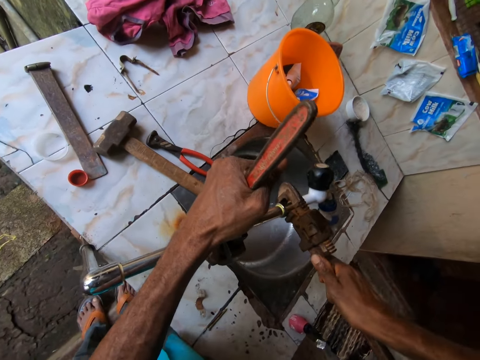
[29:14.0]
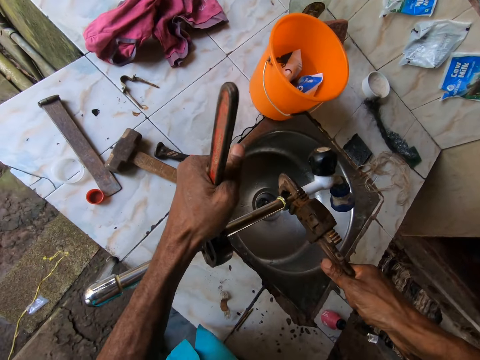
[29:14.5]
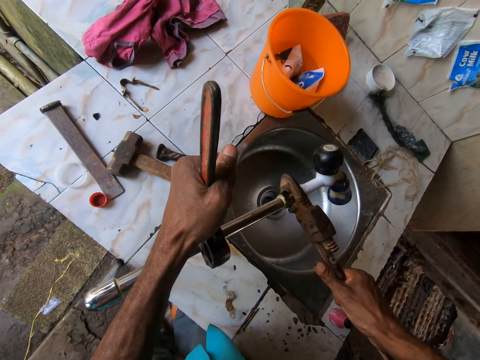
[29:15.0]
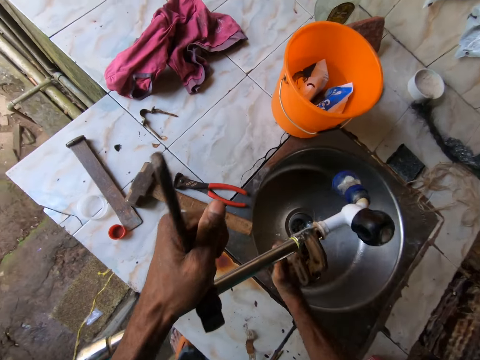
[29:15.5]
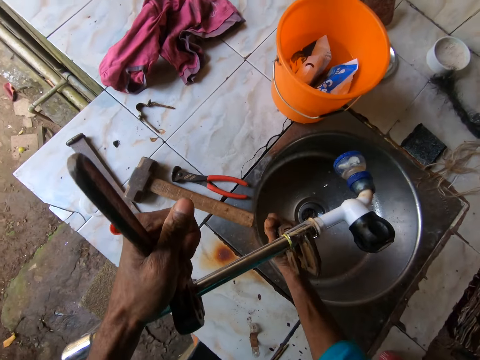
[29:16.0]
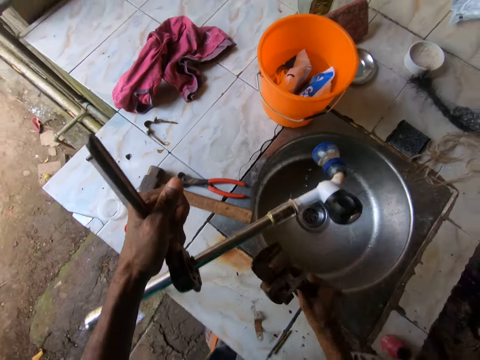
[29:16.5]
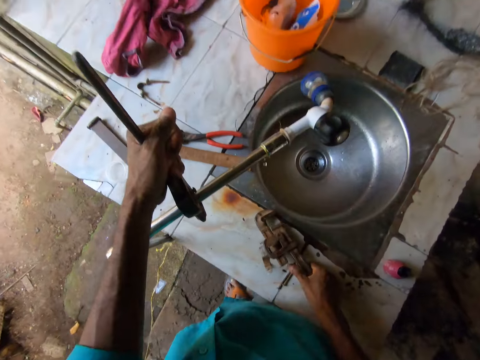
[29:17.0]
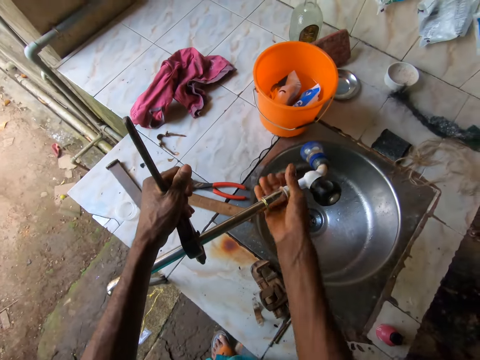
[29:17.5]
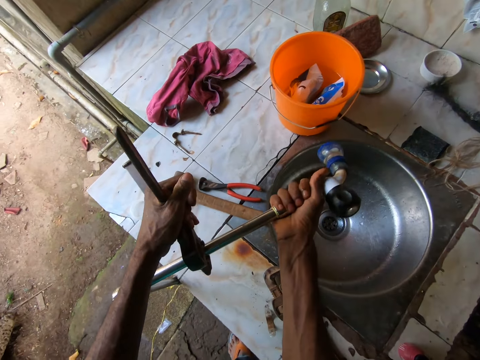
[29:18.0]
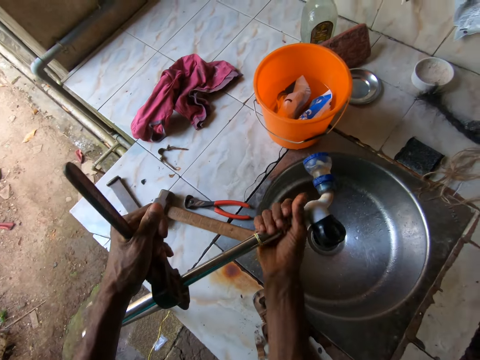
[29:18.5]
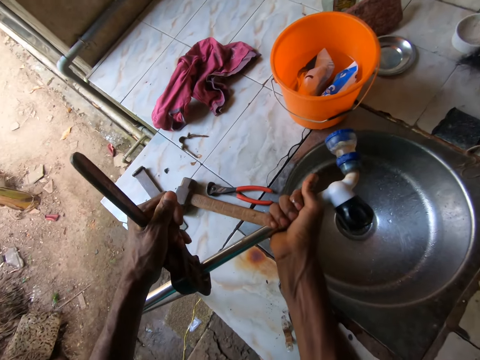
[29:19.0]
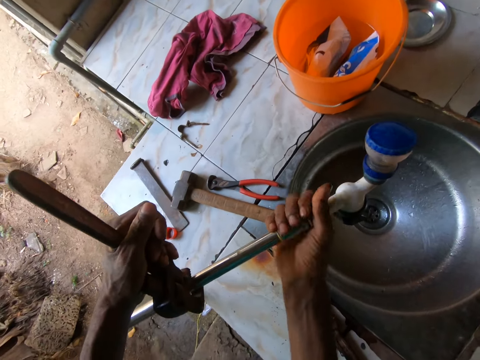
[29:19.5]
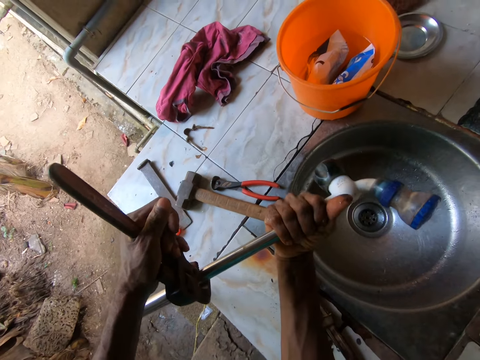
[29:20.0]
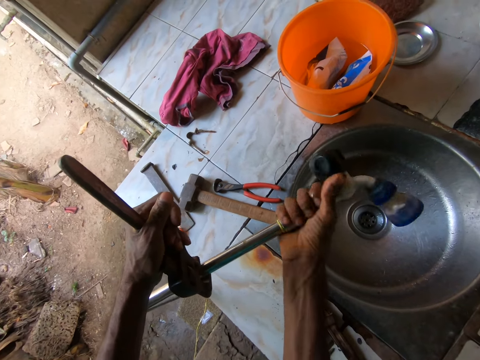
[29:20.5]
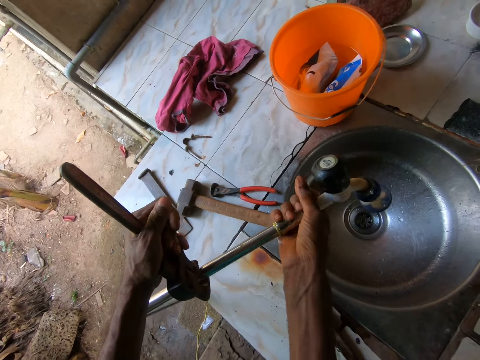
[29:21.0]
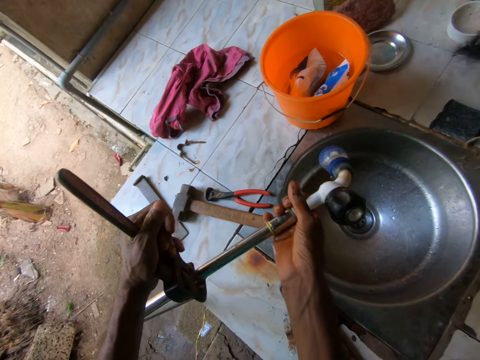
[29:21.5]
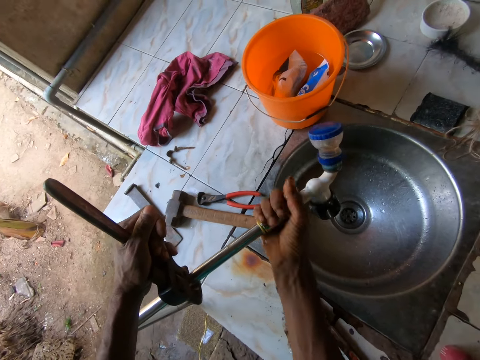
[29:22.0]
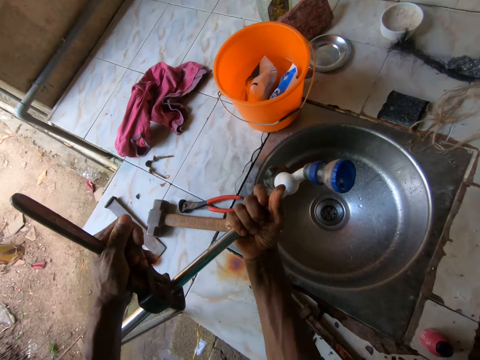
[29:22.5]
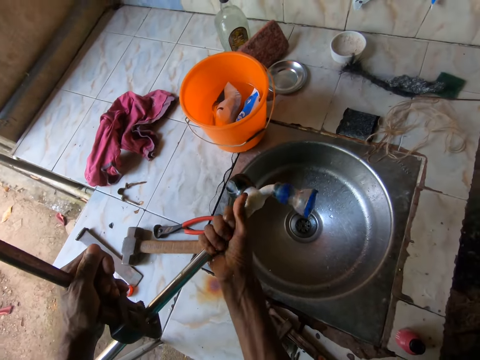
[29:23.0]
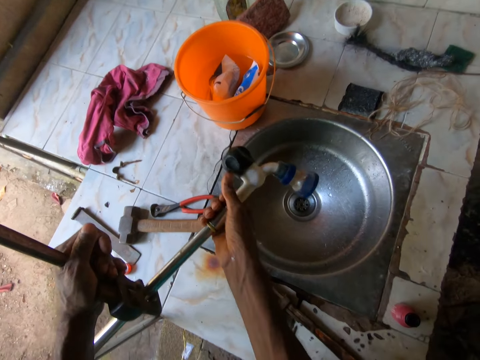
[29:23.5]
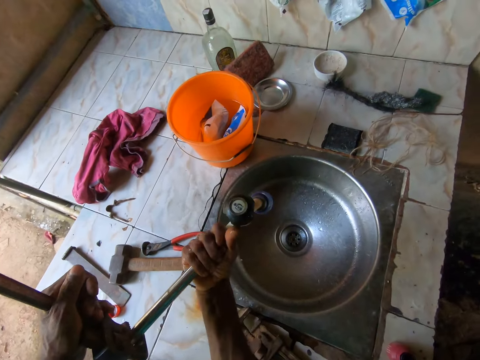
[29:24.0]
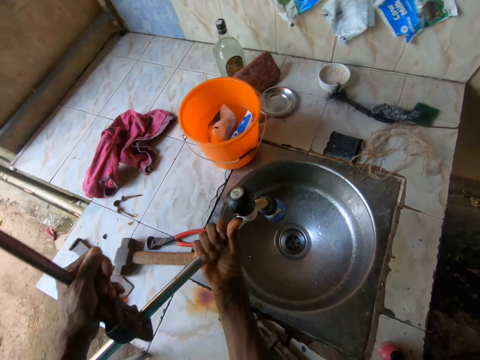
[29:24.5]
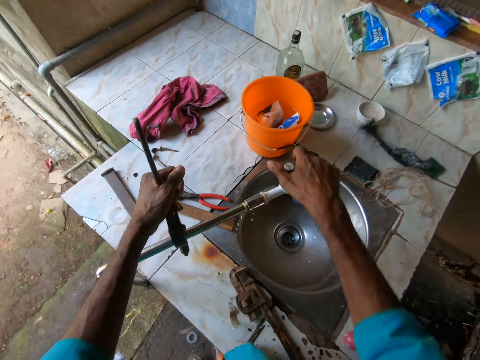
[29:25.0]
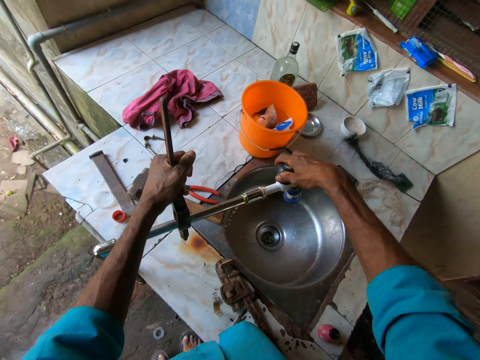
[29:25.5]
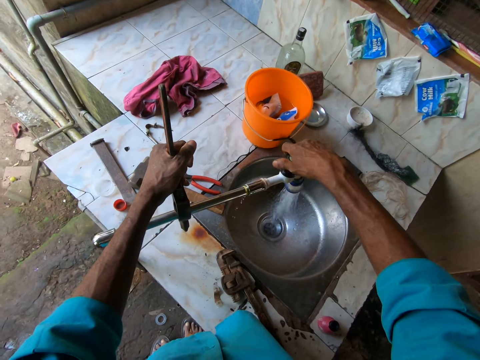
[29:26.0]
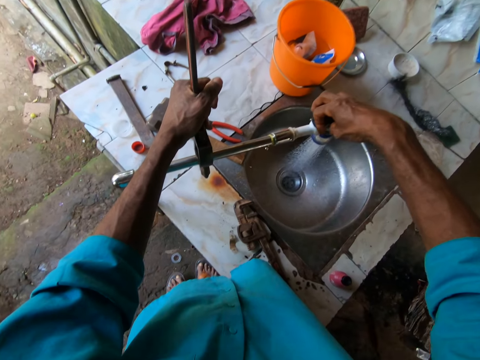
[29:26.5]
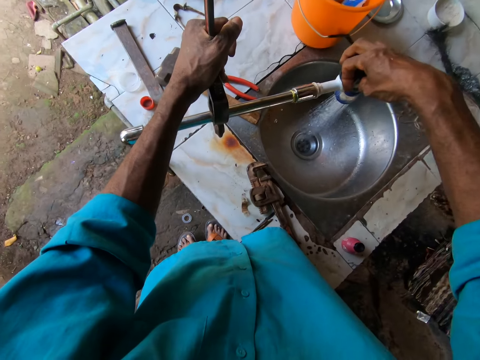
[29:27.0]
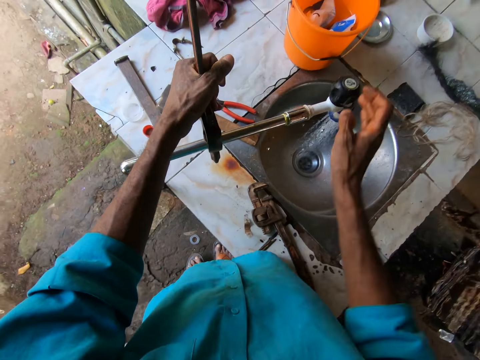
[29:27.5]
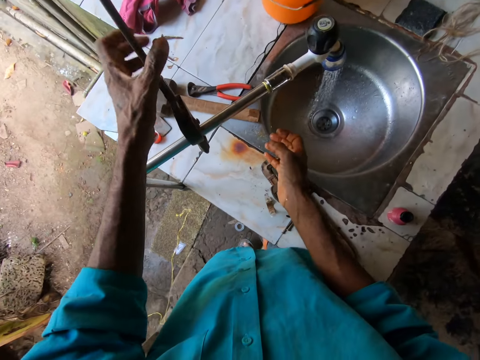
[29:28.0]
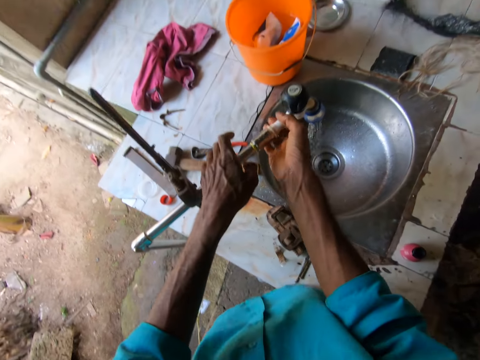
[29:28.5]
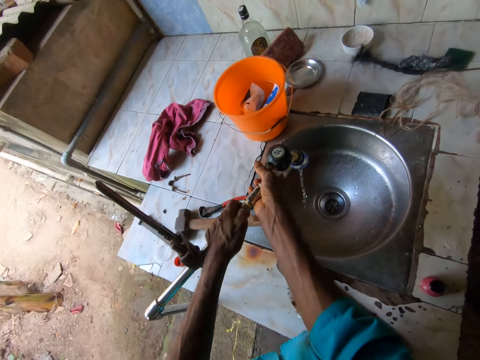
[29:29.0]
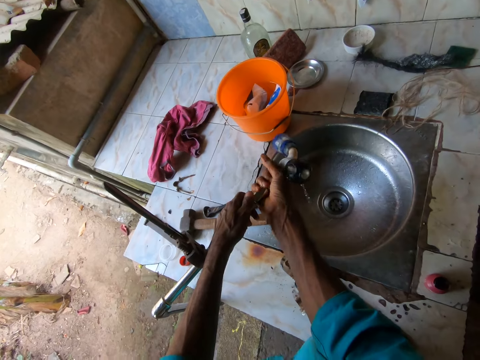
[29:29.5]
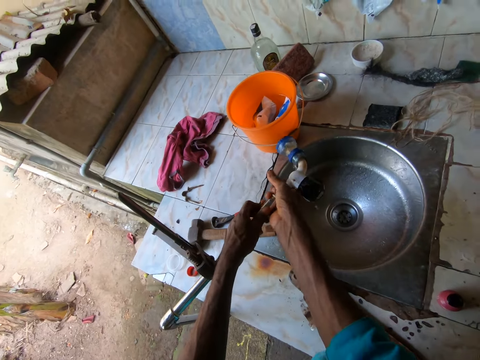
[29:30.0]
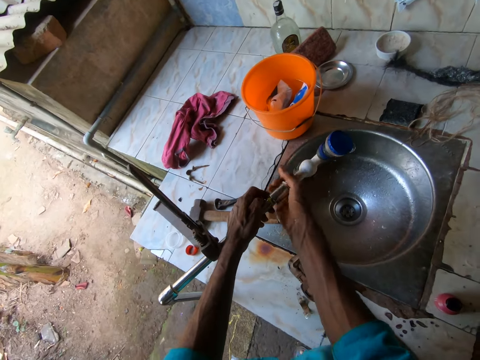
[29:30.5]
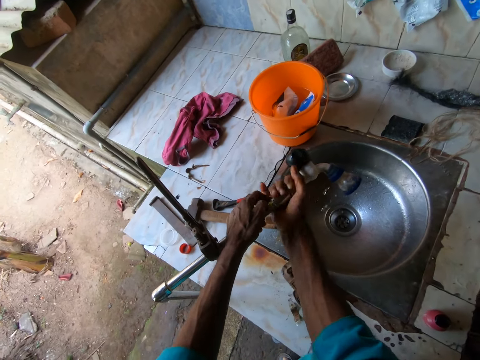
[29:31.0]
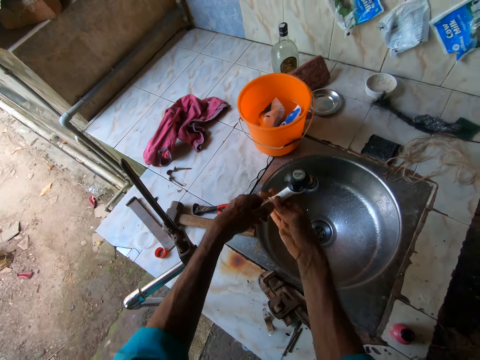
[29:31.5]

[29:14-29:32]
The camera wearer turns the faucet neck with the pipe wrench in his right hand. He drops the pipe wrench on the sink top with his right hand. He turns the faucet neck with his right hand. He fastens the tap with the hand. He turns the handle of the faucet with his right hand. He opens the tap. He holds the faucet with both hands. He removes the faucet with the hands. He turns the faucet with both hands.

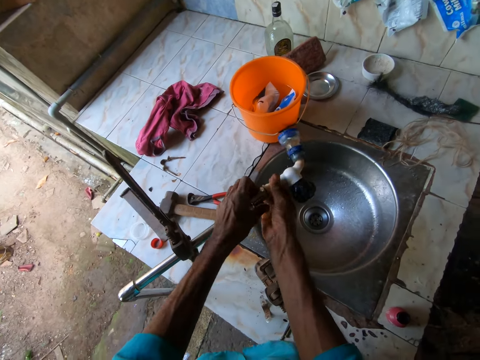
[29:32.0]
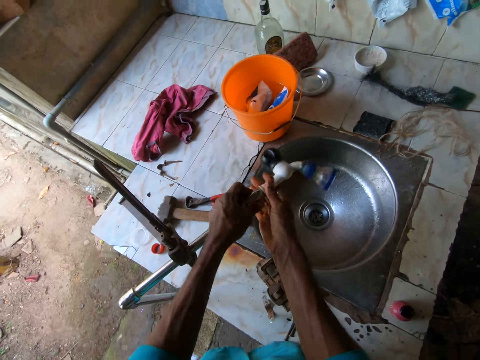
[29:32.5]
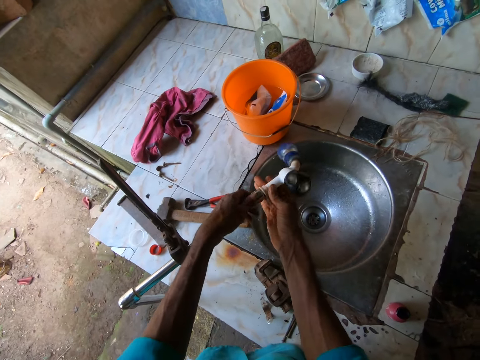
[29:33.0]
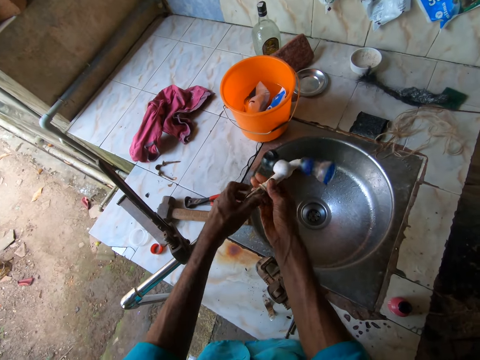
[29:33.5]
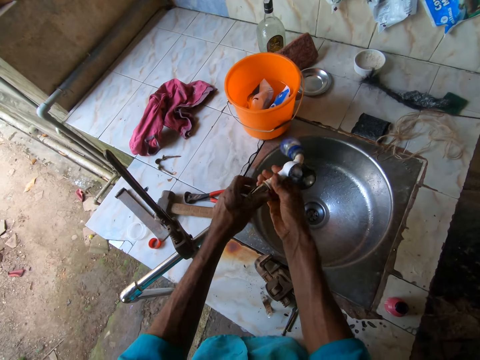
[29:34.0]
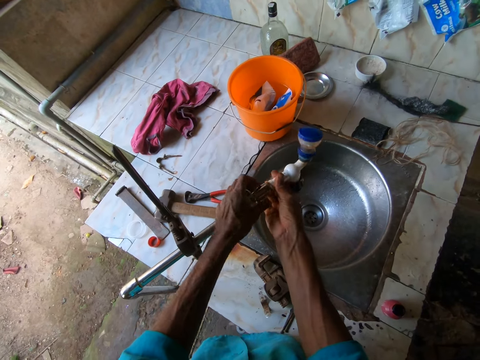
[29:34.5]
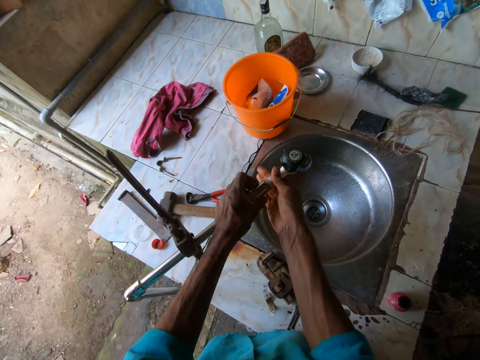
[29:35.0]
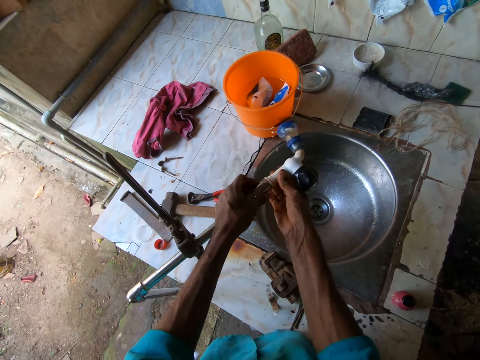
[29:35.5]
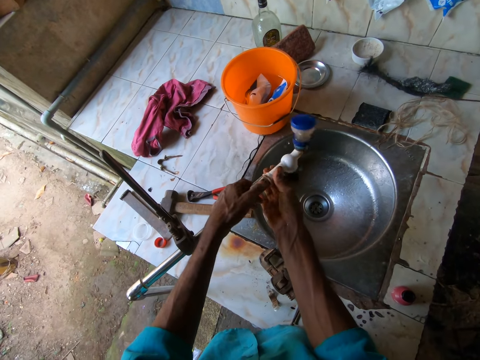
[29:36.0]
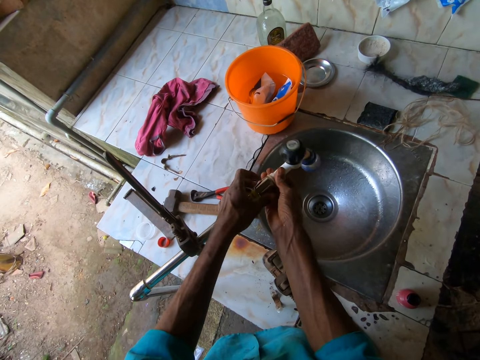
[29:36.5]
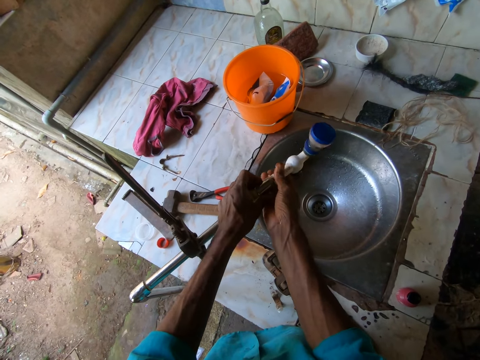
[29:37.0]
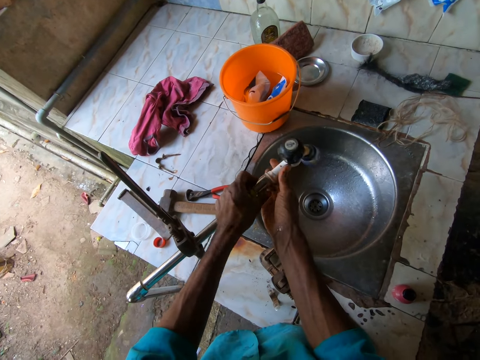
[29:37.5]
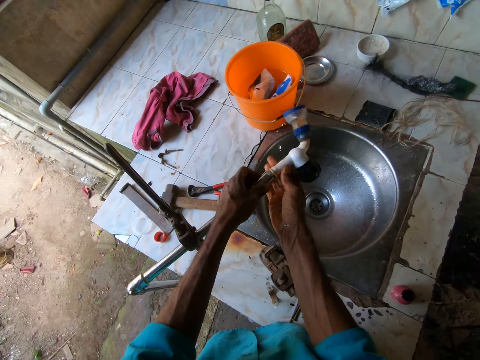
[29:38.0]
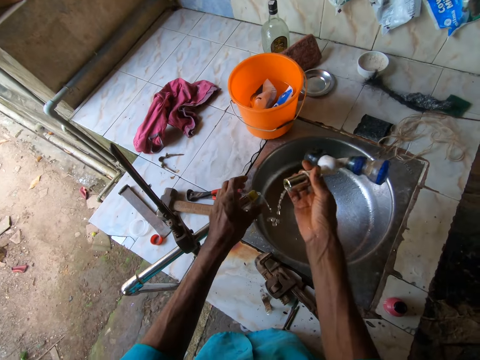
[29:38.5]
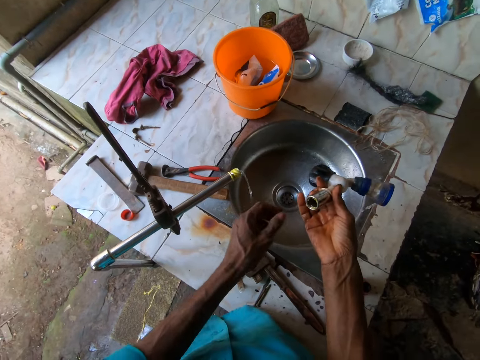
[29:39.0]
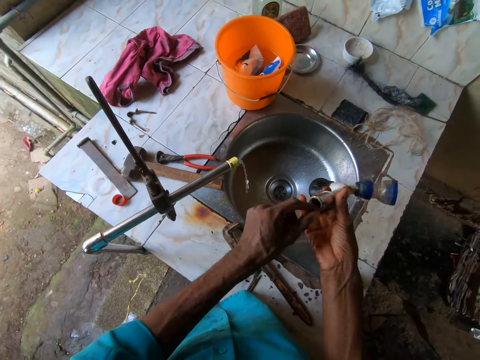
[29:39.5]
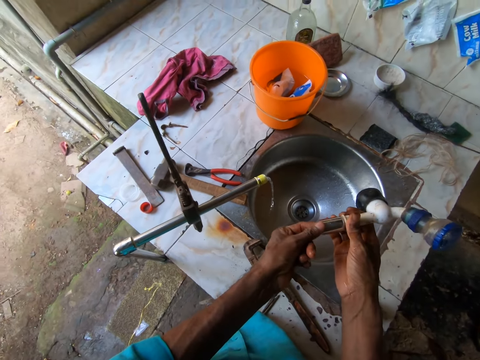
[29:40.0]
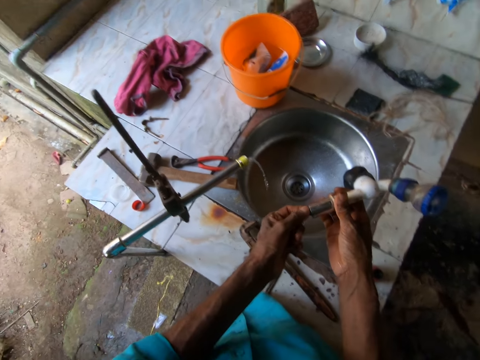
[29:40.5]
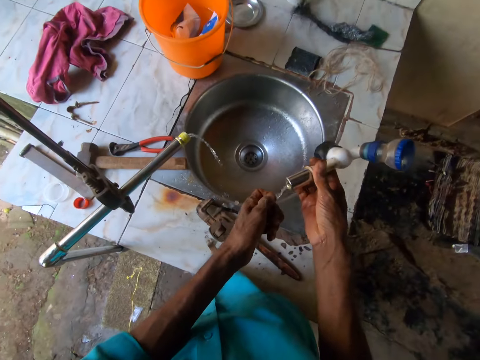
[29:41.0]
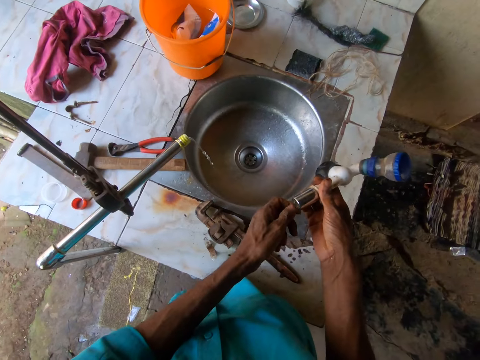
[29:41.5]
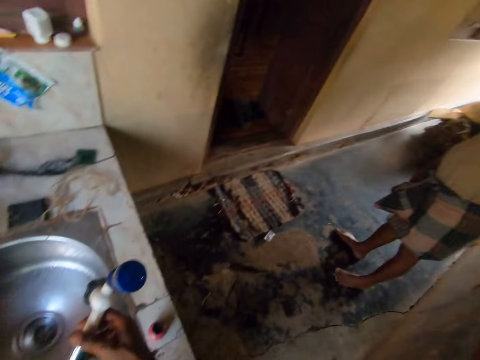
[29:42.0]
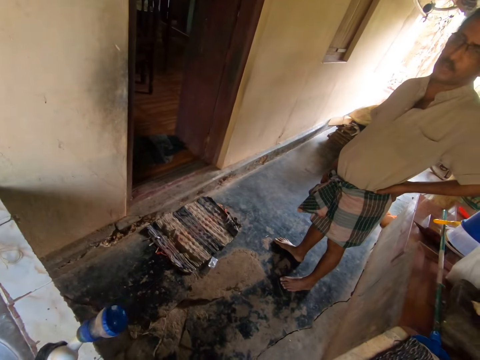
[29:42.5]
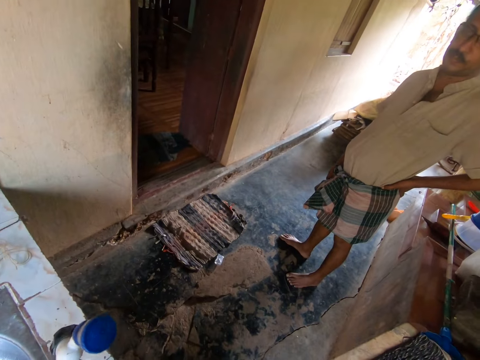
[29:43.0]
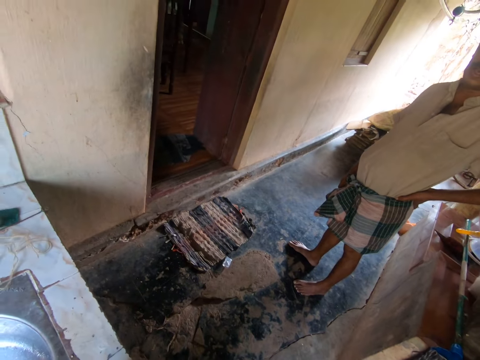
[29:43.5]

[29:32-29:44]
The camera wearer removes the faucet from the pipe with both hands. They hold the faucet with both hands. They talk to a person.
